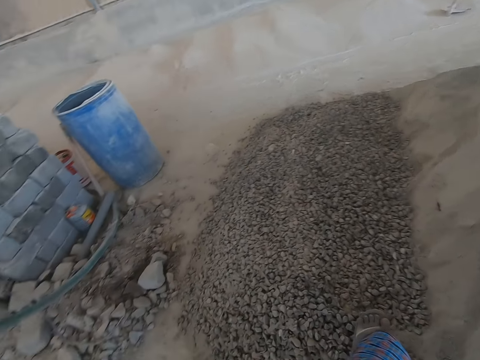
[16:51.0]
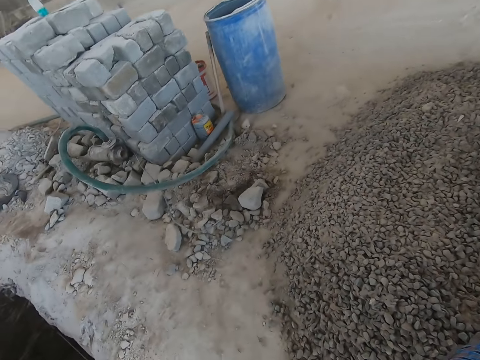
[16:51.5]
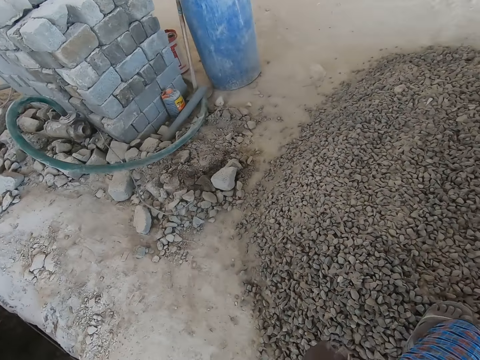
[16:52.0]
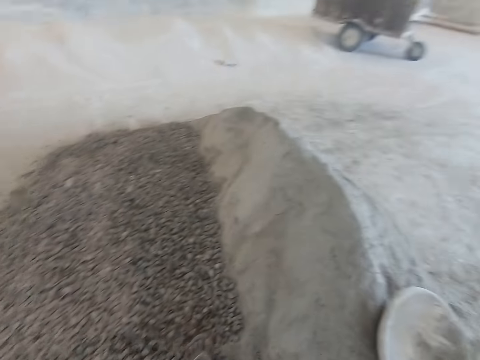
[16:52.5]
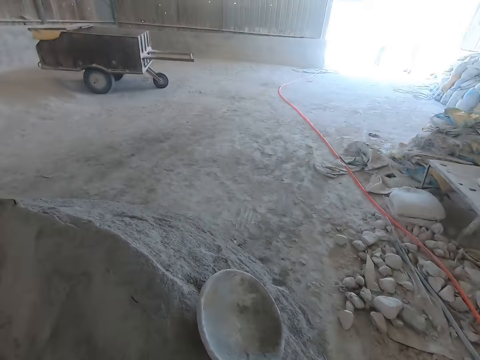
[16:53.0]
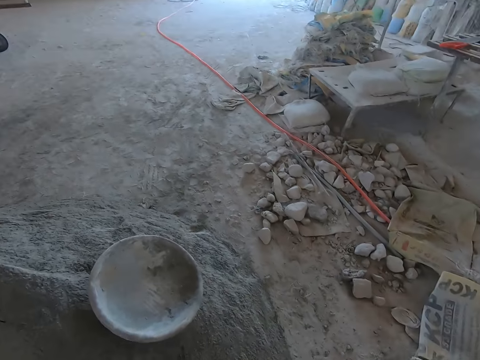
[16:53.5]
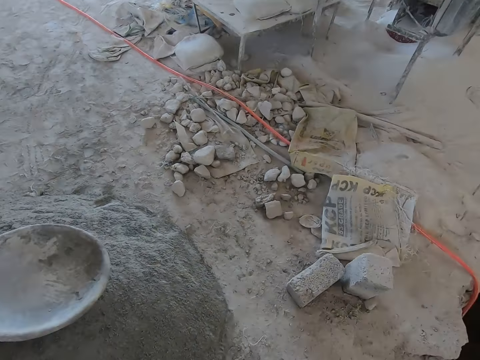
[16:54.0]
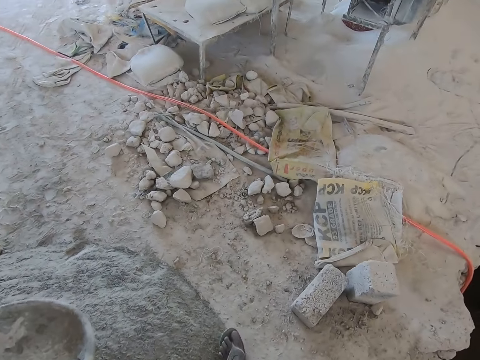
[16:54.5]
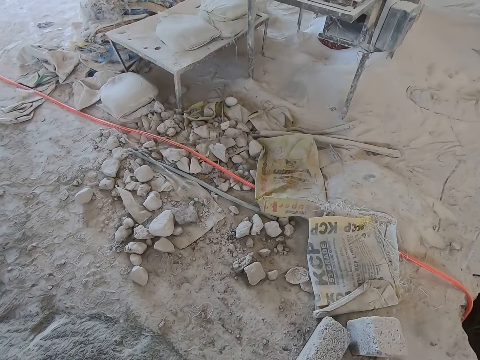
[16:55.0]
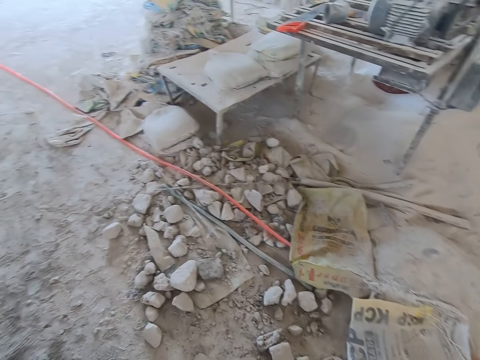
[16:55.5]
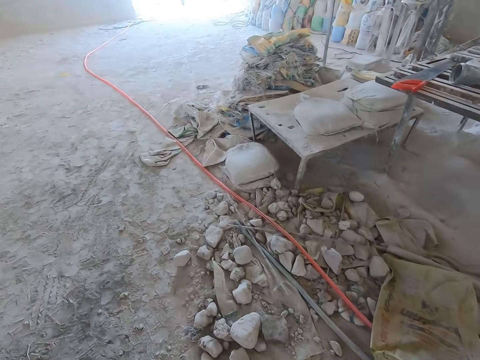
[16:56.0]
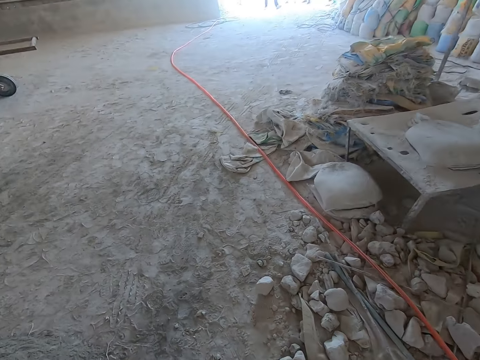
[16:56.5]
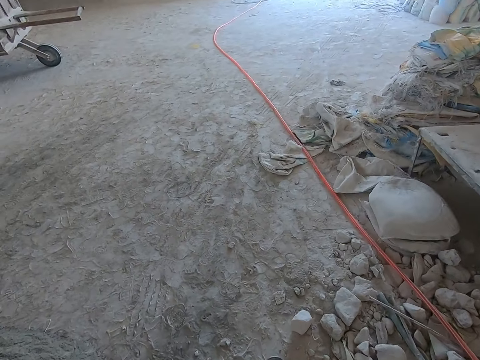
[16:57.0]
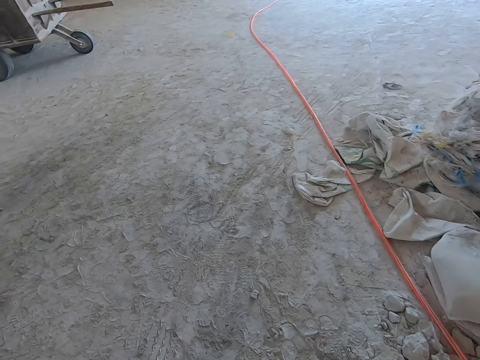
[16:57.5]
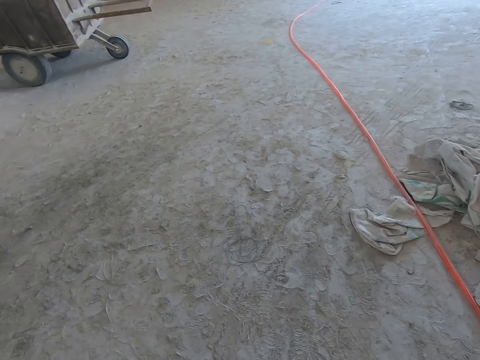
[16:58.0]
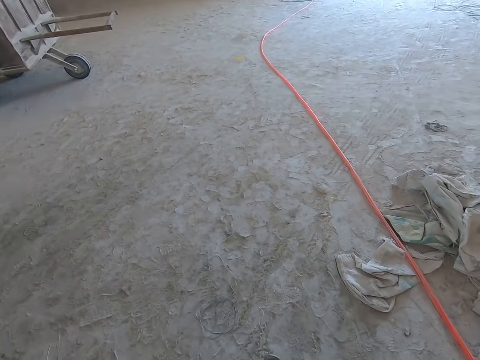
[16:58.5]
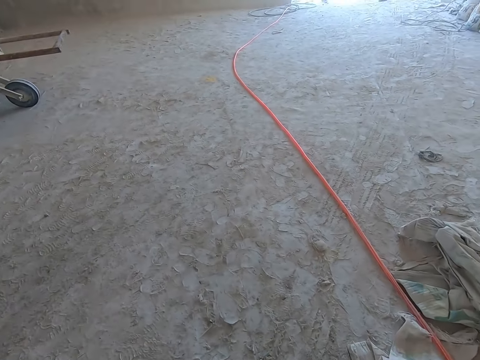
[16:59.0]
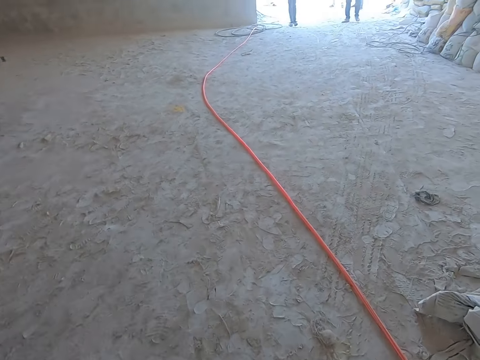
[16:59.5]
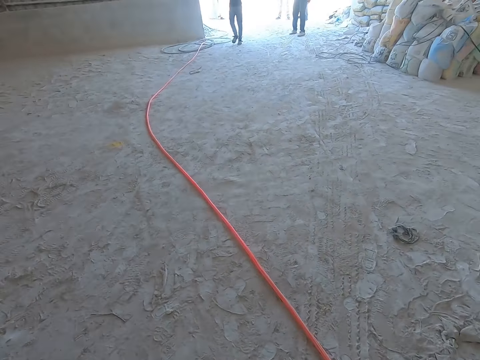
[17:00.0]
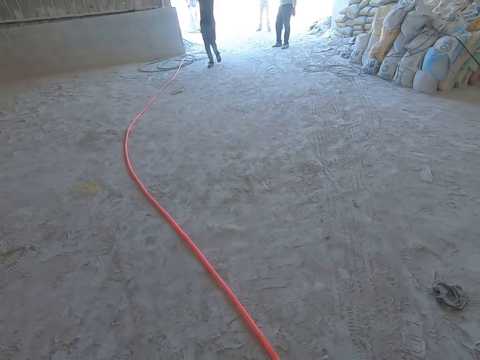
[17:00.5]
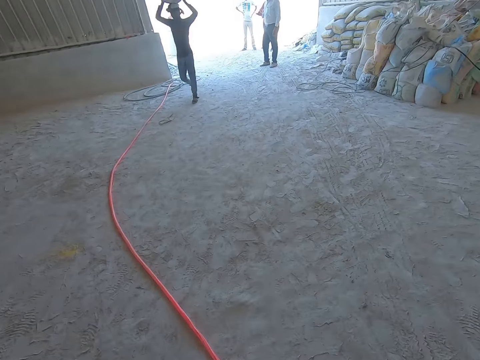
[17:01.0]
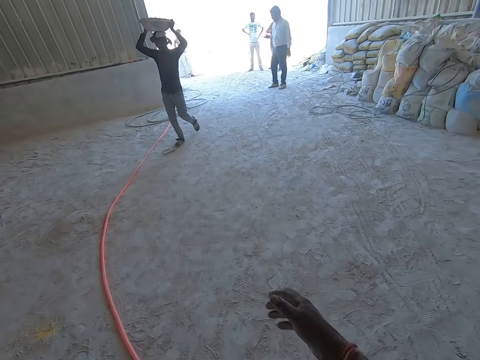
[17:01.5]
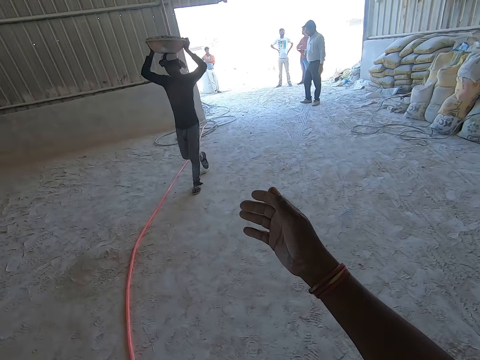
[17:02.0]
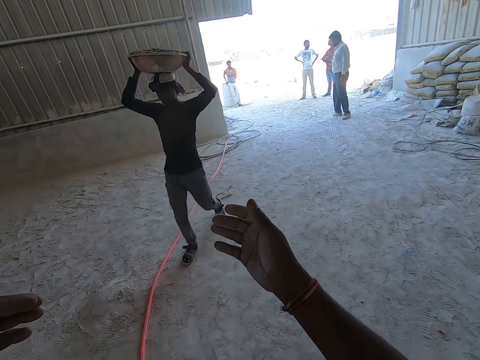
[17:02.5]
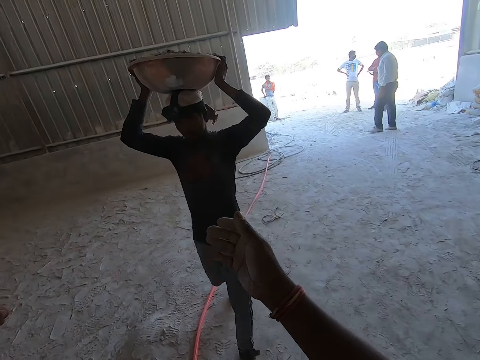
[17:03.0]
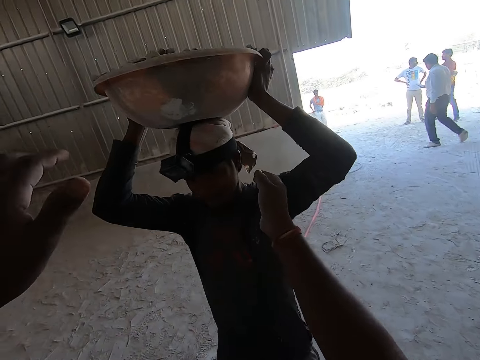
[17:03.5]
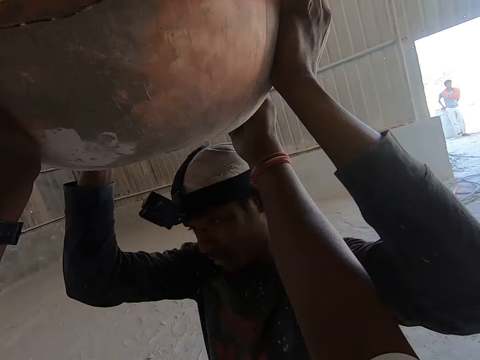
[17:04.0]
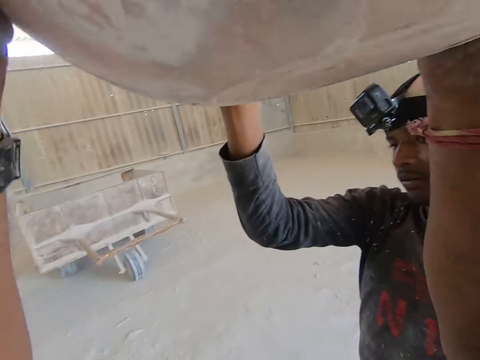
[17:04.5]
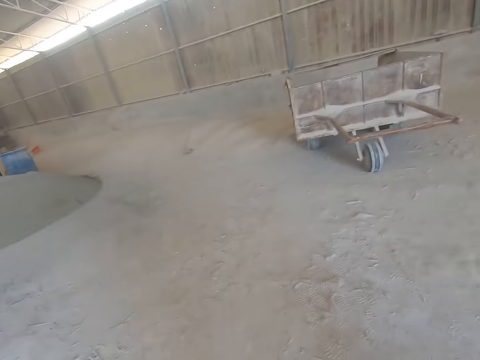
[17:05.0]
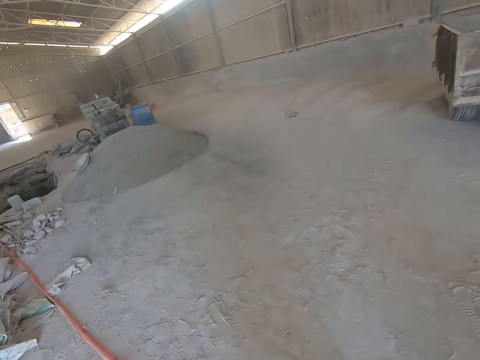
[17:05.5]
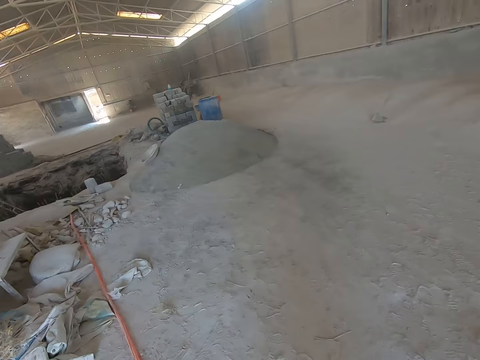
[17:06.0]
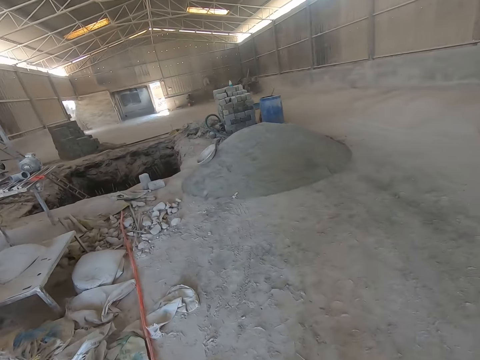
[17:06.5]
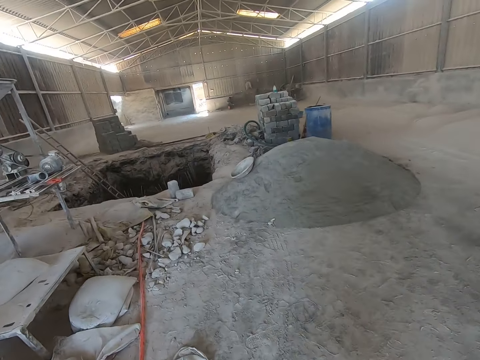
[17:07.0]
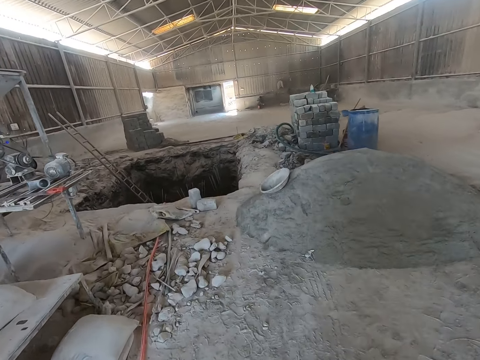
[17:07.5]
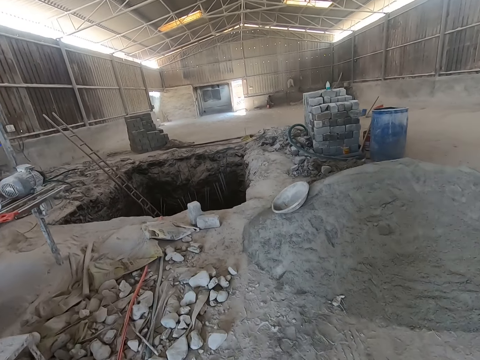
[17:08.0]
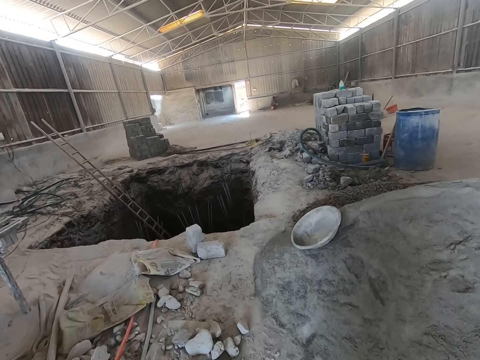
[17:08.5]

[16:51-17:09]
The camera wearer looks around. He walks outside. He takes the head pan of gravel or concrete from a man with both hands. He places the head pan of gravel on his head with both hands. He walks towards the concrete.

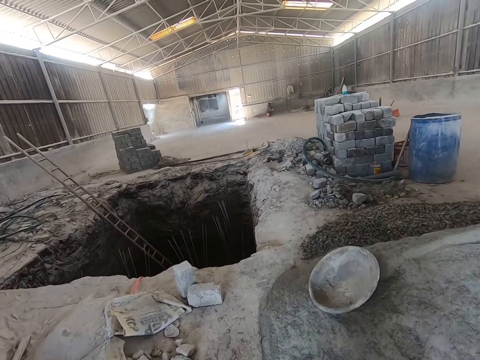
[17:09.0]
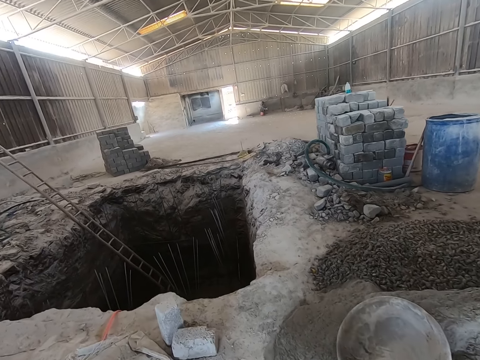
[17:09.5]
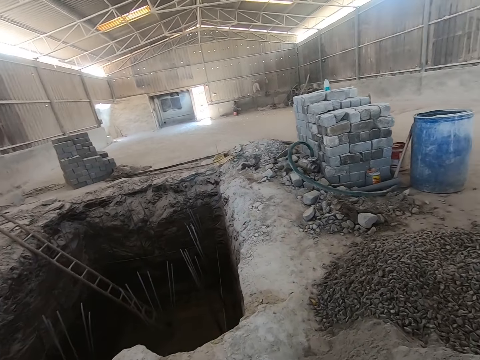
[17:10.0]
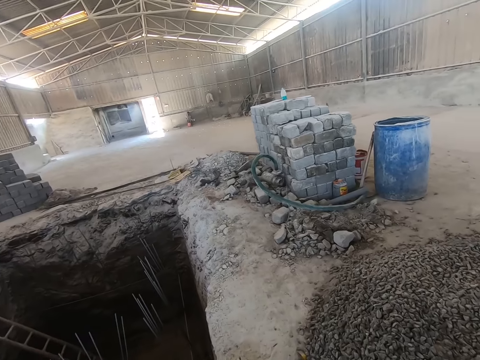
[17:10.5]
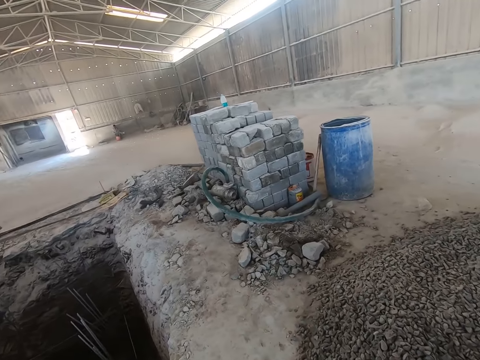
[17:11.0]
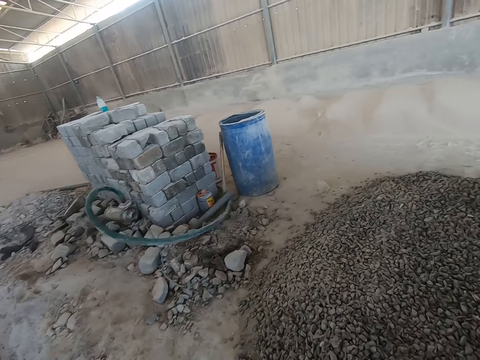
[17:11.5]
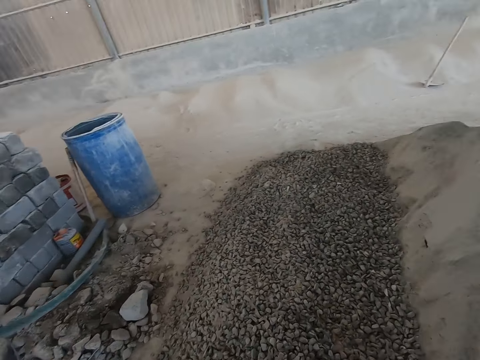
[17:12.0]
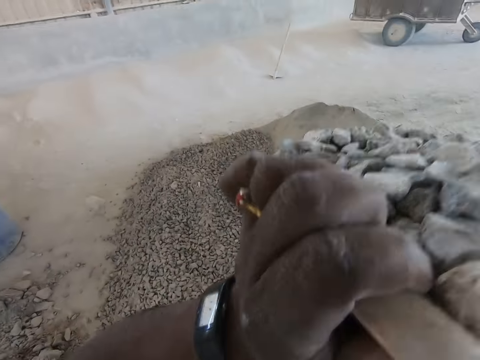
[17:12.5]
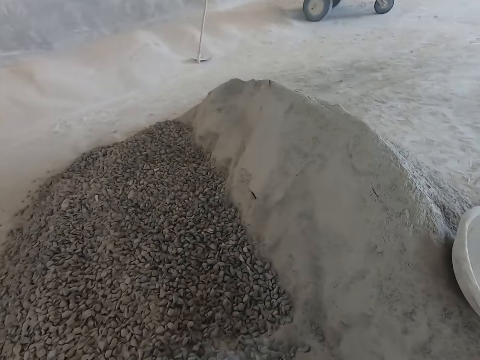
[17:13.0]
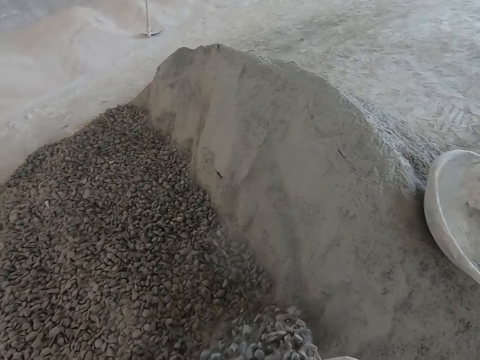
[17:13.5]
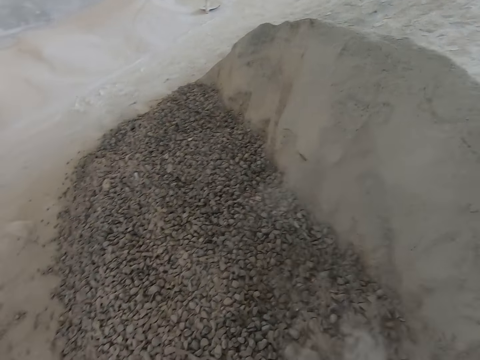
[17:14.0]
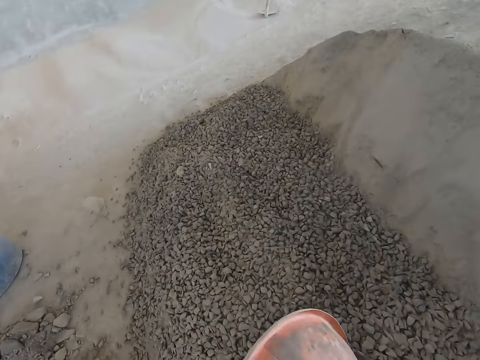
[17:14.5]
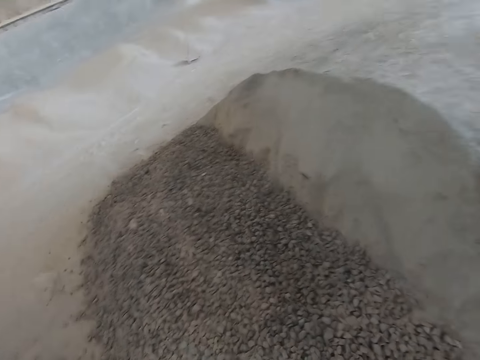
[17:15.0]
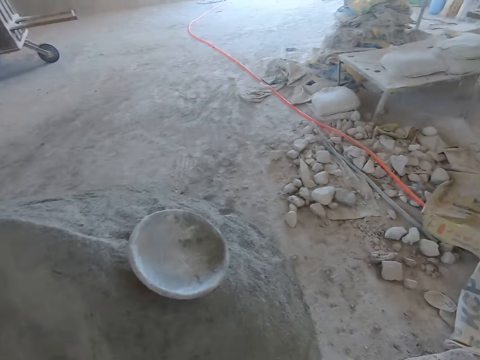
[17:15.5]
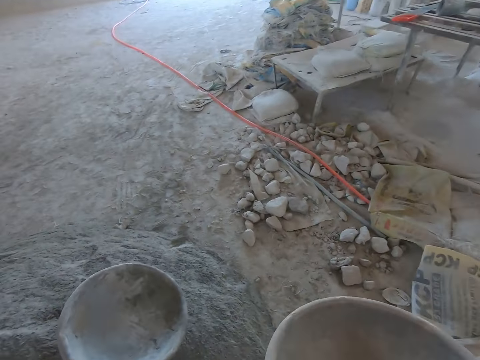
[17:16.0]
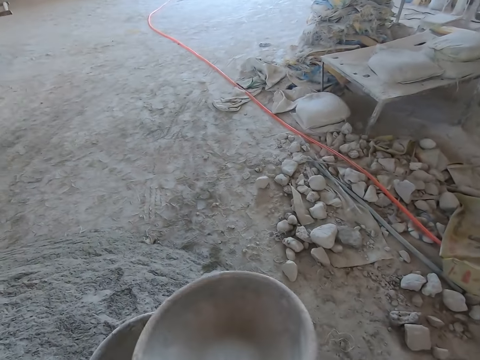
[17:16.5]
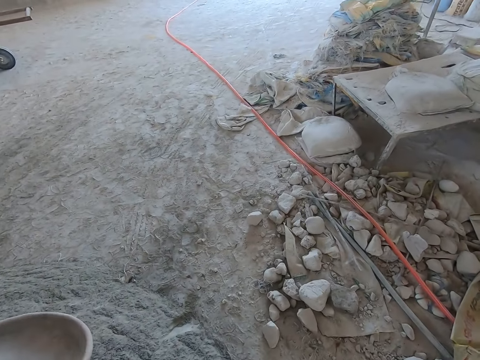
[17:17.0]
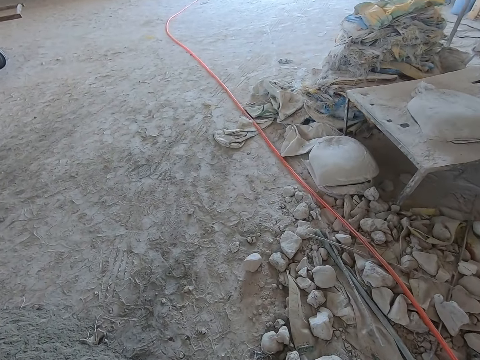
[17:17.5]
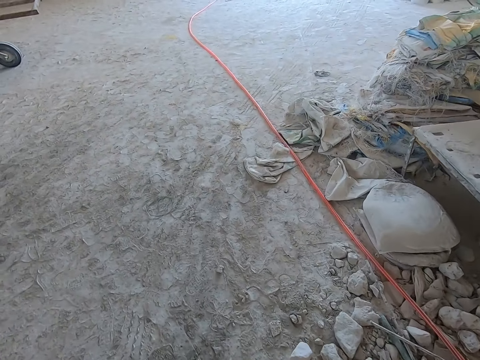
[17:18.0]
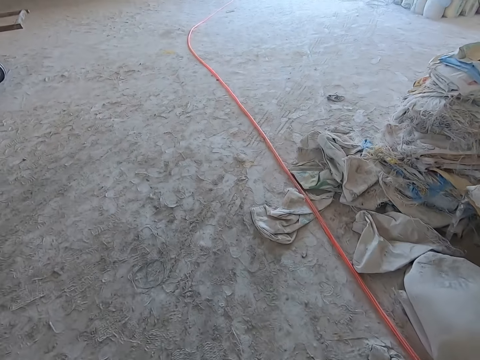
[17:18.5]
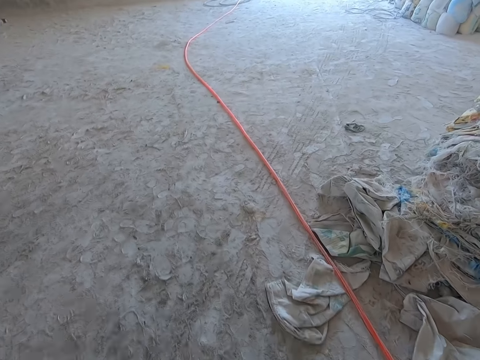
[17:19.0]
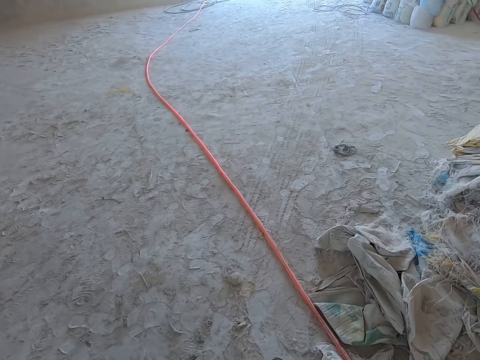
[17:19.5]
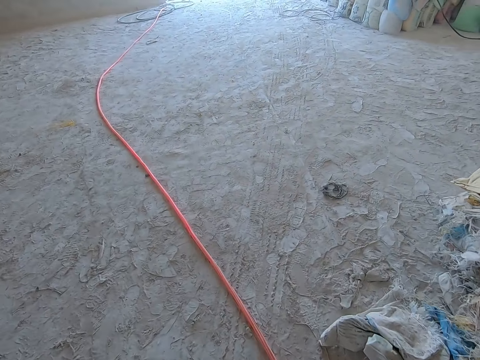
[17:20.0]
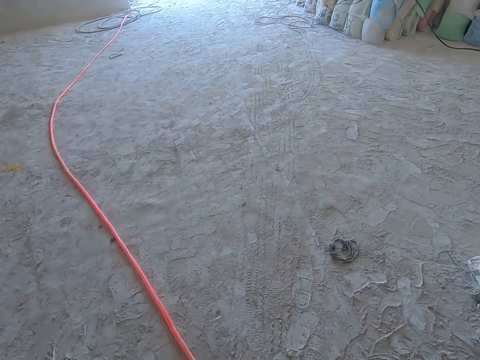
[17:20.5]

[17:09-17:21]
The camera wearer pours the gravel in the head pan on the ground with both hands. He drops the head pan on the heap of sand with his left hand. He walks outside.
